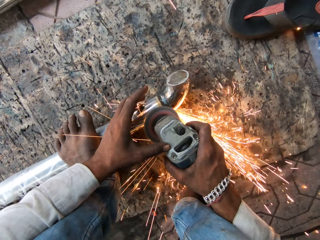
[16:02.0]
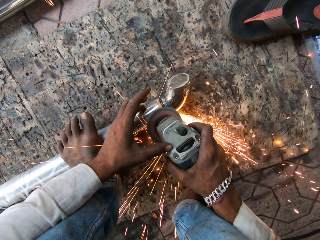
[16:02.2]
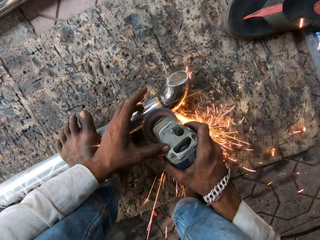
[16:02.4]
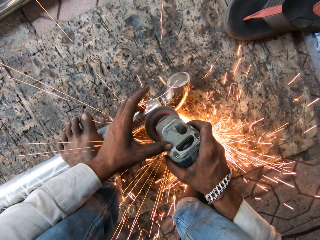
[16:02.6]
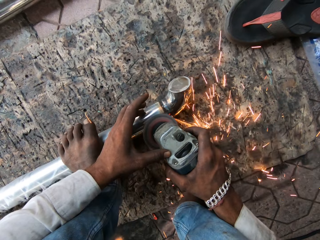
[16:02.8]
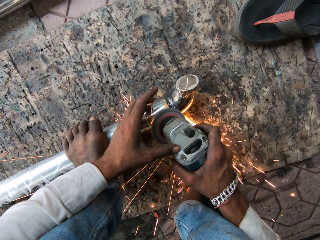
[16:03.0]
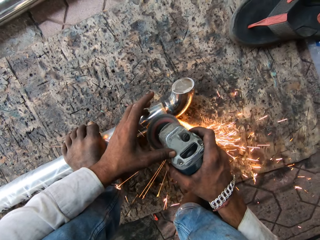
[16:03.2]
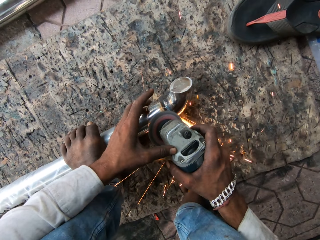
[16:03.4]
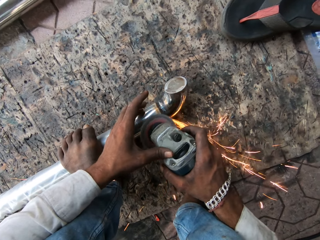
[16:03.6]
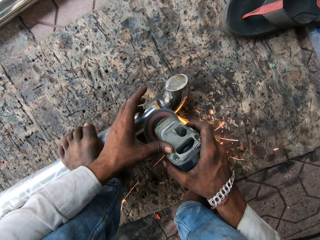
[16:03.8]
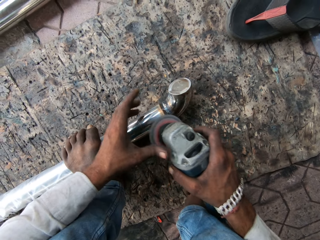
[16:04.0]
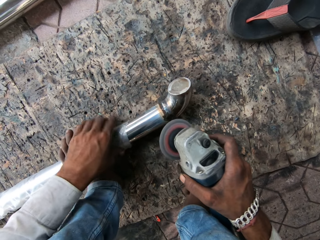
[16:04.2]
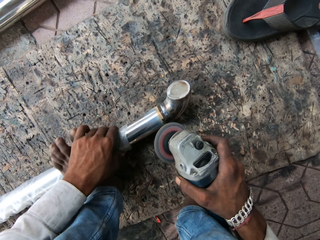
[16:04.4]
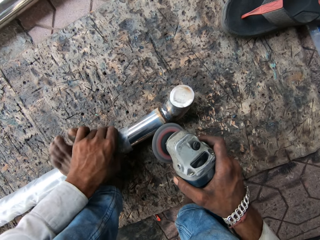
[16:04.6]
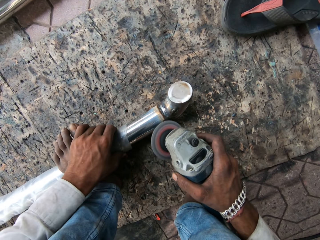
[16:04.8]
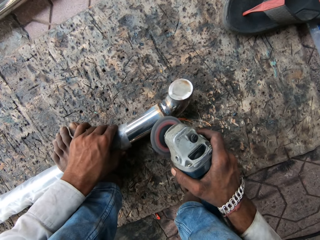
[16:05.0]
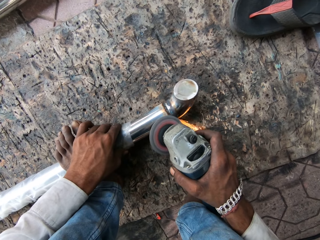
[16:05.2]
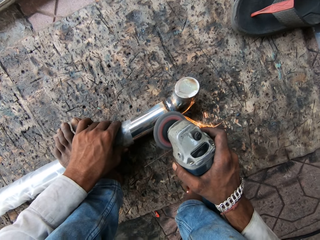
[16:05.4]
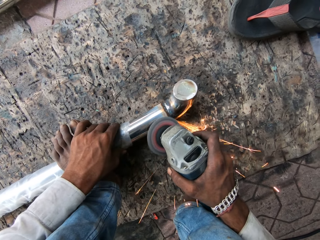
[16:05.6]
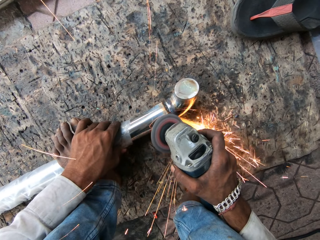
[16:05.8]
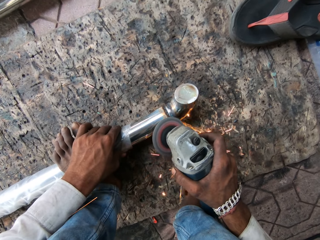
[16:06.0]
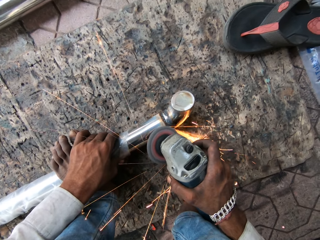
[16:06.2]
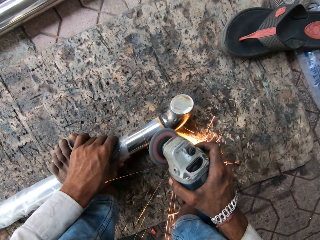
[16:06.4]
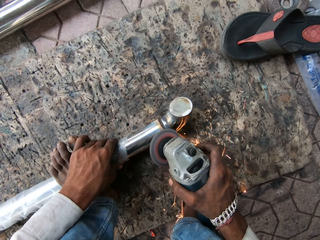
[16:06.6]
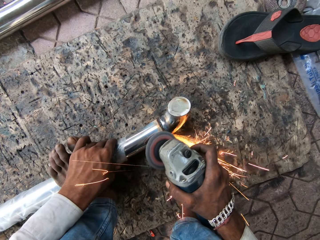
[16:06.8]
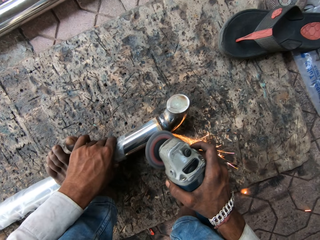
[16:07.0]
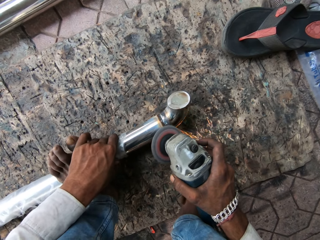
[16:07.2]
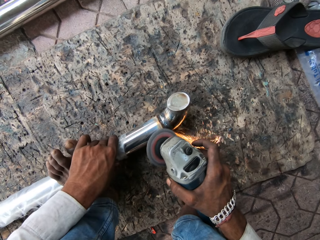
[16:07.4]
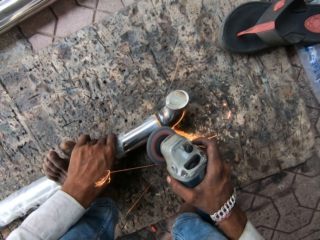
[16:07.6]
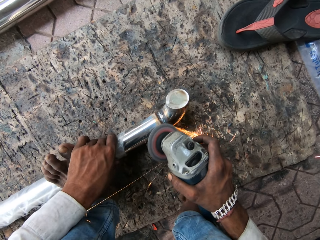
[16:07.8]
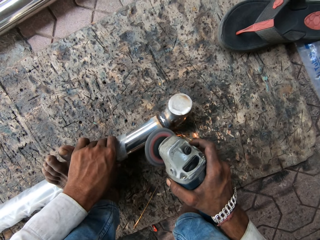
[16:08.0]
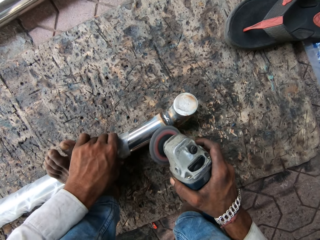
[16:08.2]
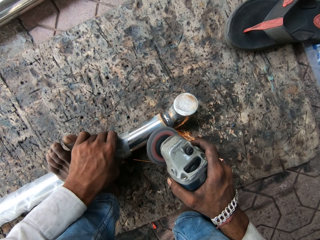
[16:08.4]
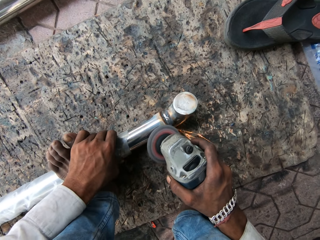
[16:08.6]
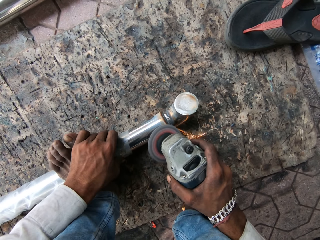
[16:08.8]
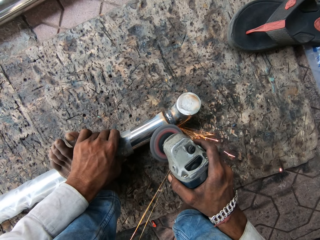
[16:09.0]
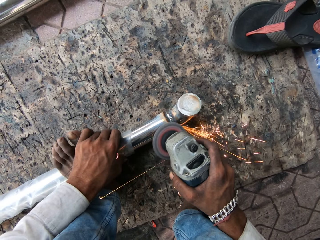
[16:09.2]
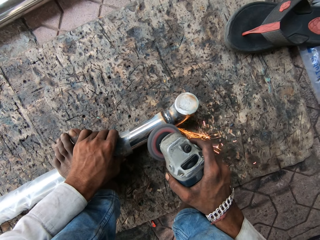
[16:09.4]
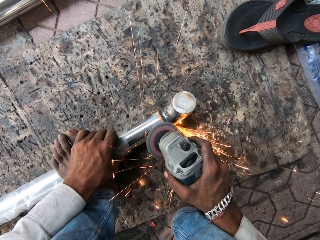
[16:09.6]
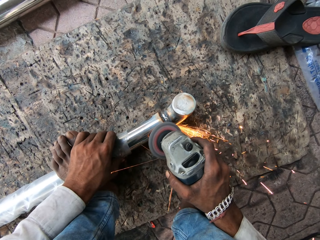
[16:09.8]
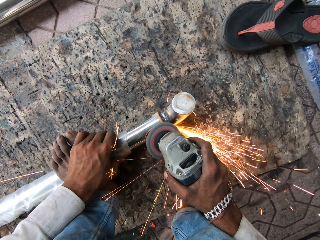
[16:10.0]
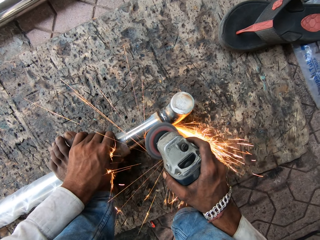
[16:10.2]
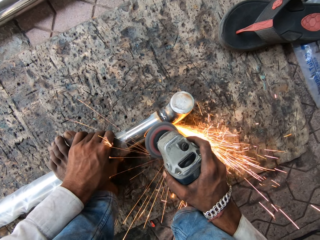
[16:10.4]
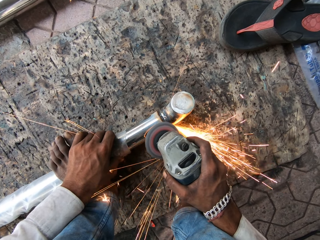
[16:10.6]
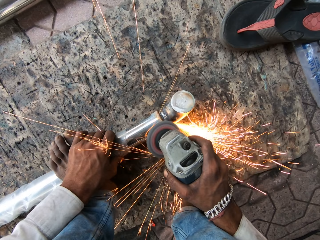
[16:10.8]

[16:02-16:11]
The camera wearer rotates the metal. They hold the metal. They polish the metal.

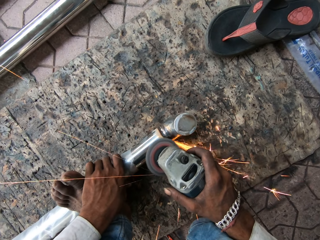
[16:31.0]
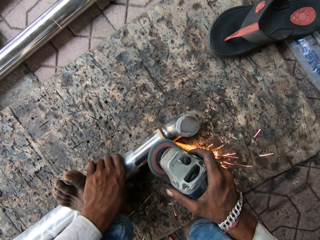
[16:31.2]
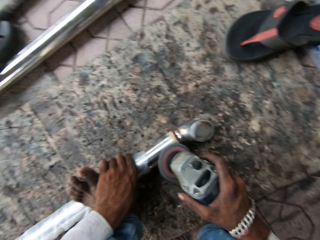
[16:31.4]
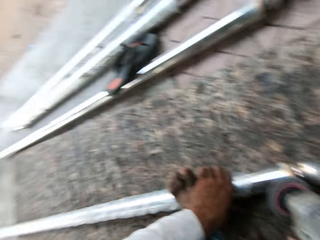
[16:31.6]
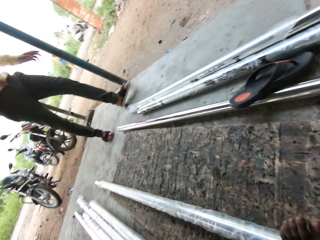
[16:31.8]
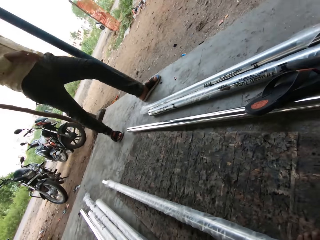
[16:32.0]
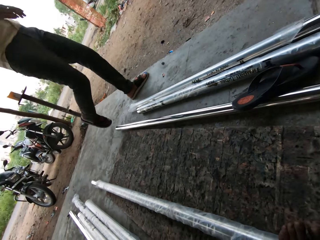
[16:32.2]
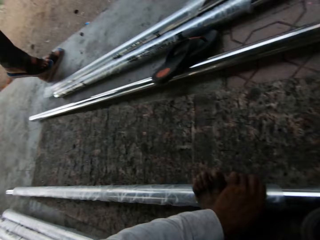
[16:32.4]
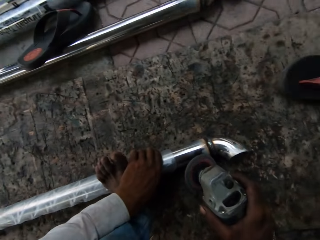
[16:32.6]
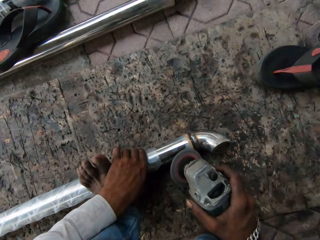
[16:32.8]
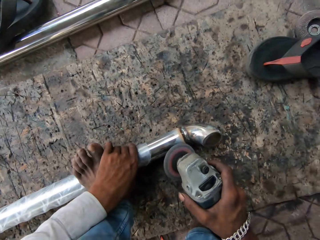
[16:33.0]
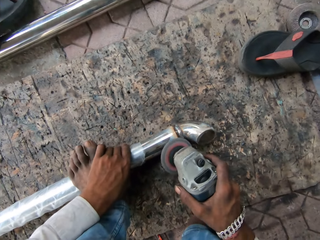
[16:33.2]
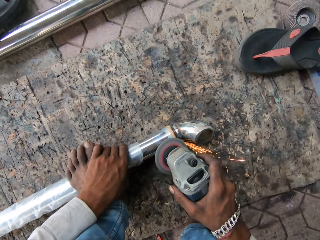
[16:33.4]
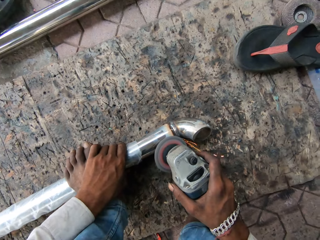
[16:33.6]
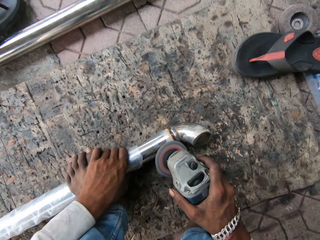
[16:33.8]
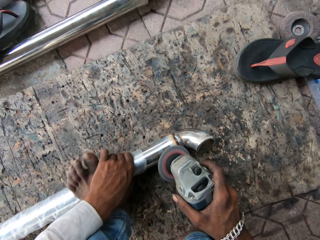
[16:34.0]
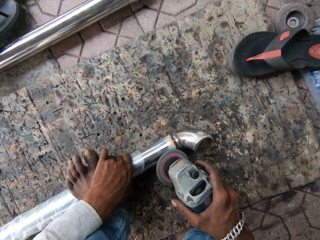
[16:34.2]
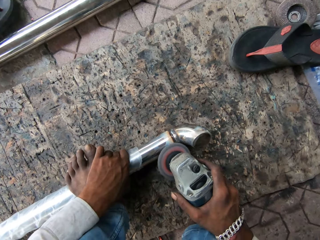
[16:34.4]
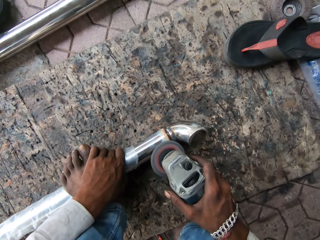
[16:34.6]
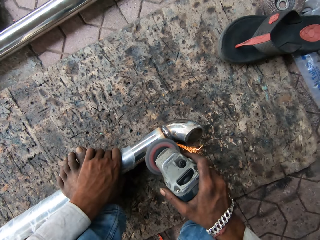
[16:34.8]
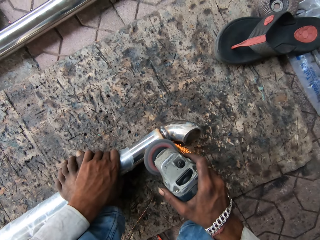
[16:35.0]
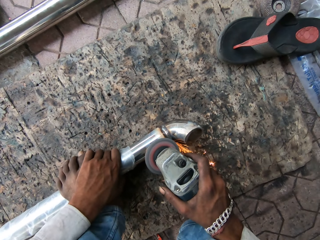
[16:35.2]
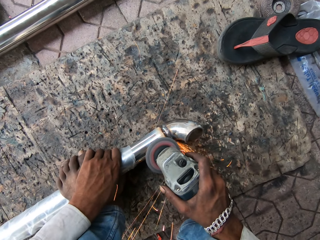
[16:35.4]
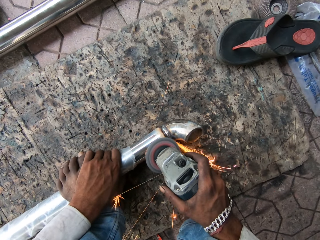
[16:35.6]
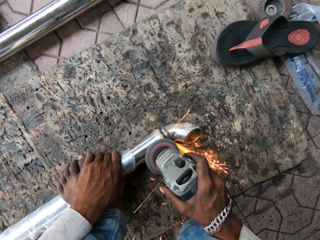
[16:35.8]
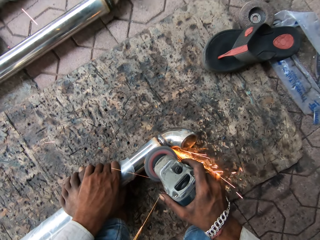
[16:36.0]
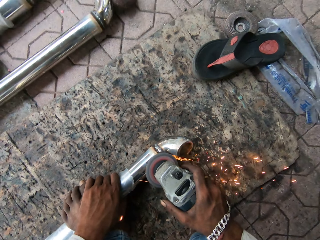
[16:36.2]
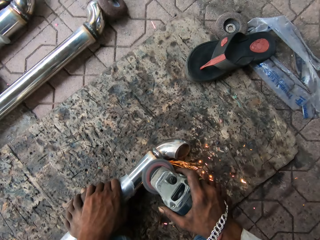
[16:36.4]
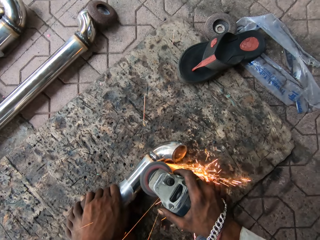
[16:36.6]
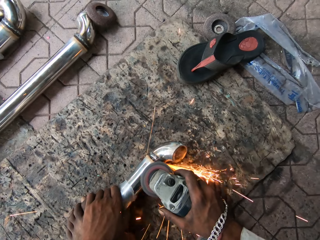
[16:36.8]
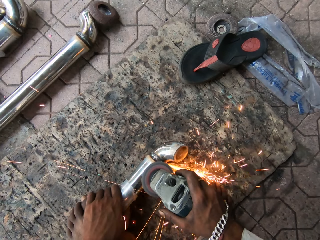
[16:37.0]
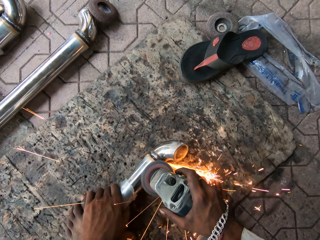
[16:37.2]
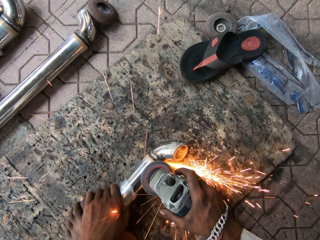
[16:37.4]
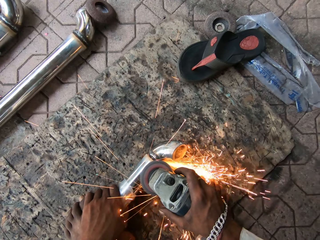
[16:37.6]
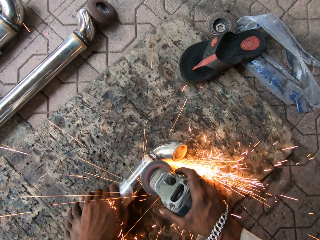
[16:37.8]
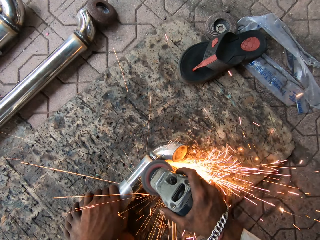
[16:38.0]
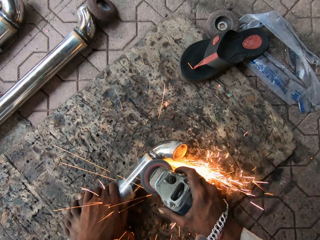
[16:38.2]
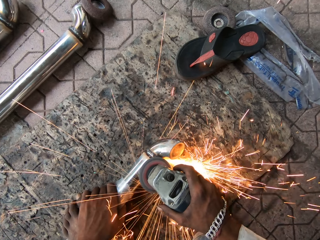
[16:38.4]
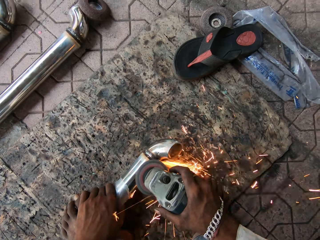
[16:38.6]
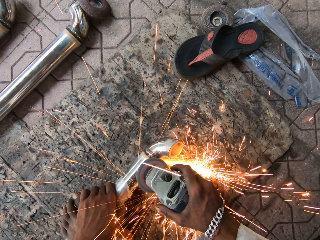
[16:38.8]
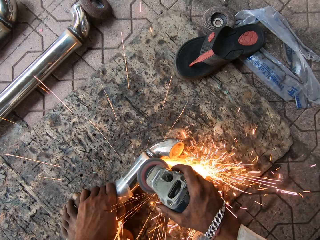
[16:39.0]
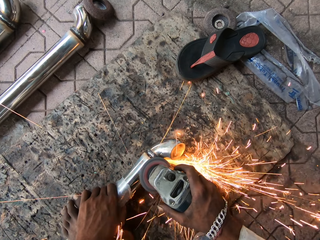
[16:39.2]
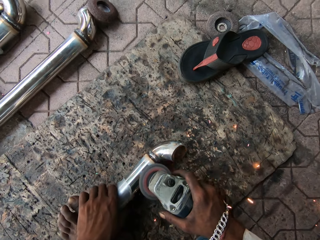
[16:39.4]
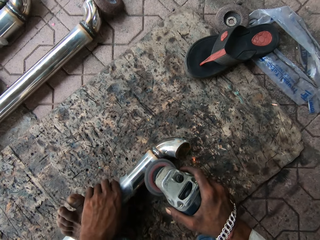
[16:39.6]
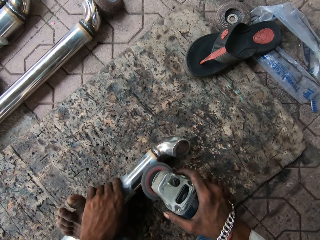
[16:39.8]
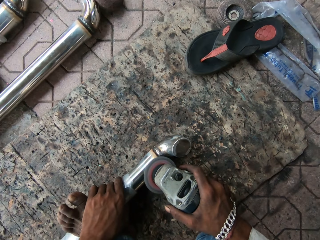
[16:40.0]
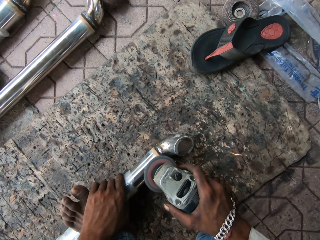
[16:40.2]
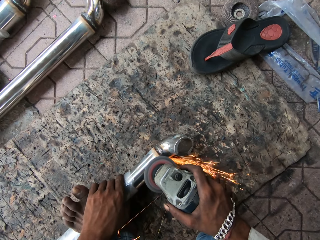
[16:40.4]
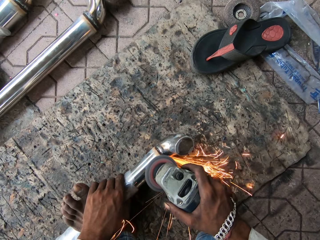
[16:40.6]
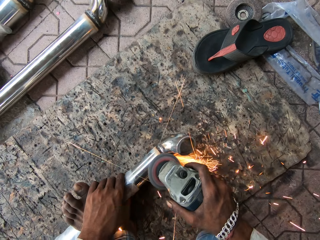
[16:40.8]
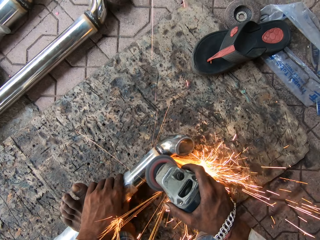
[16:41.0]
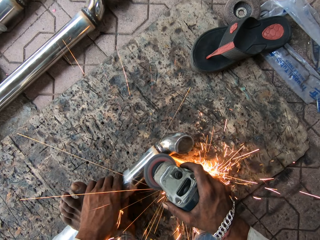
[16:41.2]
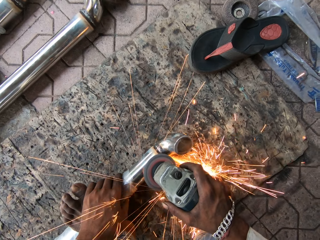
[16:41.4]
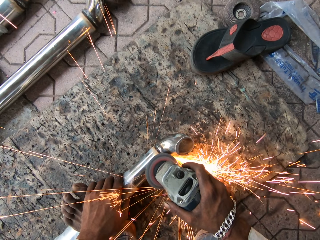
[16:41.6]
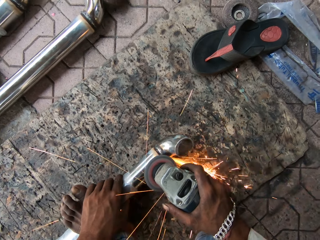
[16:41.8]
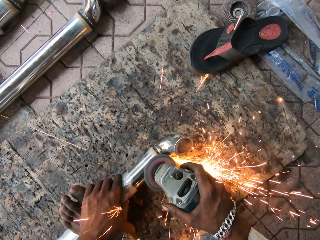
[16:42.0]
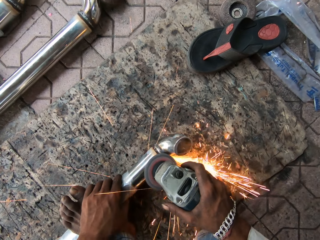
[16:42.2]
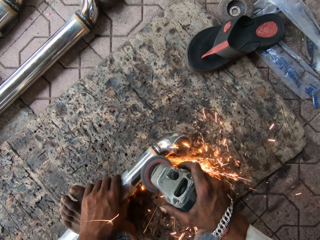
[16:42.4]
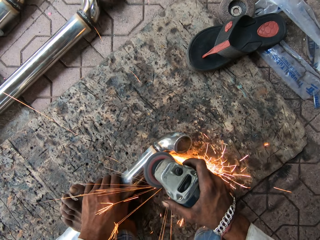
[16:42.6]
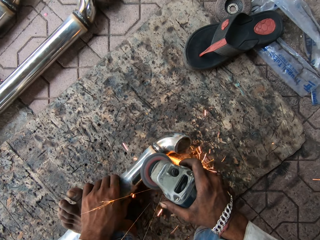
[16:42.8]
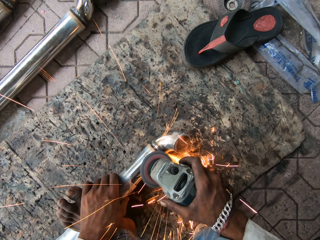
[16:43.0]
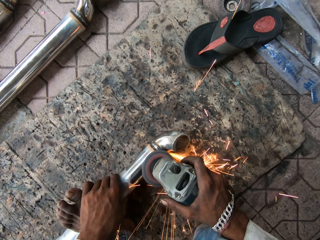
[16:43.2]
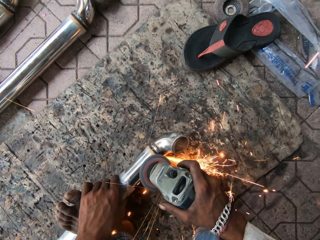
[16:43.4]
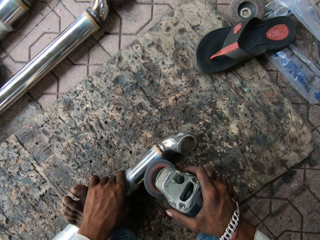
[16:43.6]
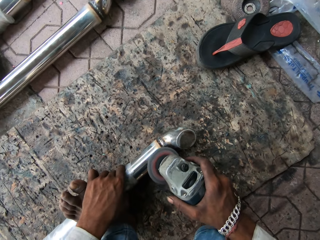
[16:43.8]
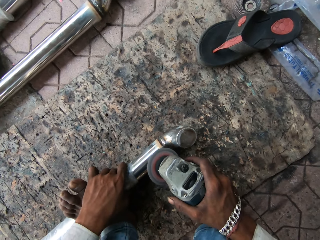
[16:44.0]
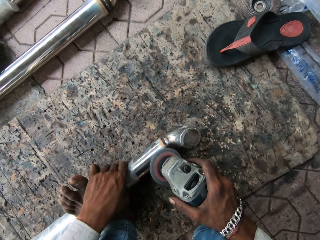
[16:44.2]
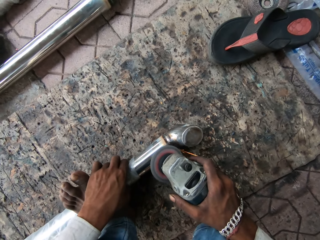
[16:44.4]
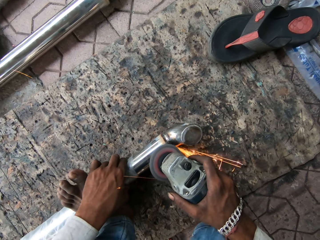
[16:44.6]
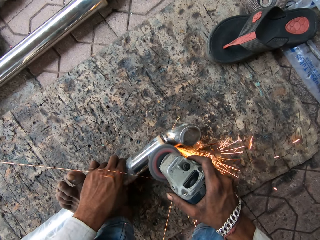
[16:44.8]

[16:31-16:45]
A person walks in front of the camera wearer. The camera wearer looks around. They polish the metal. They grind the metal with the grinding machine.
